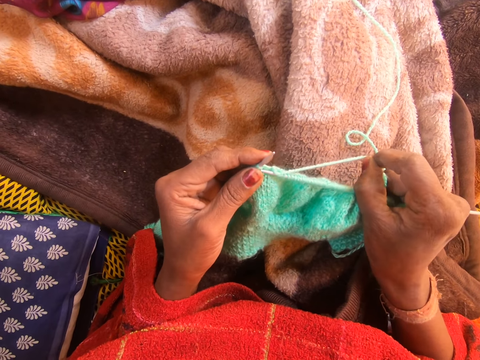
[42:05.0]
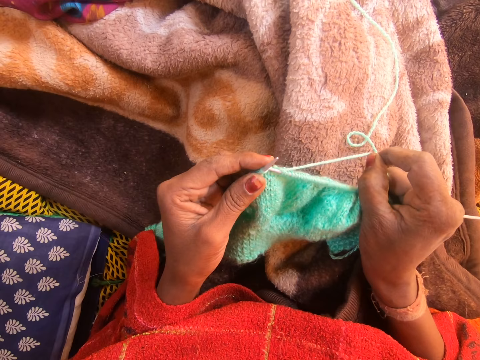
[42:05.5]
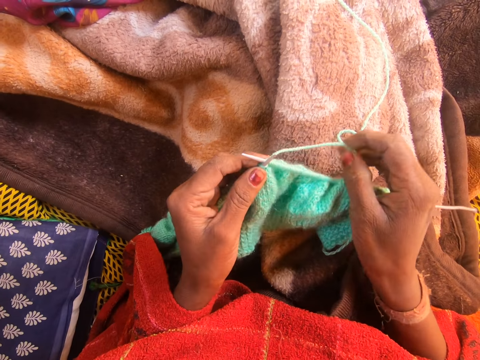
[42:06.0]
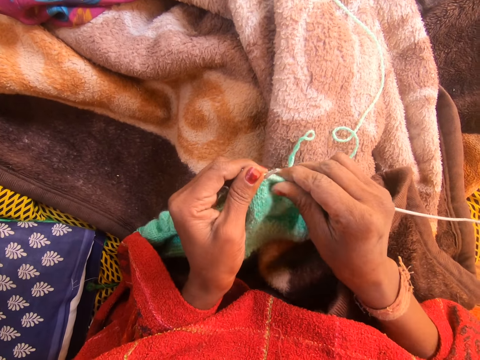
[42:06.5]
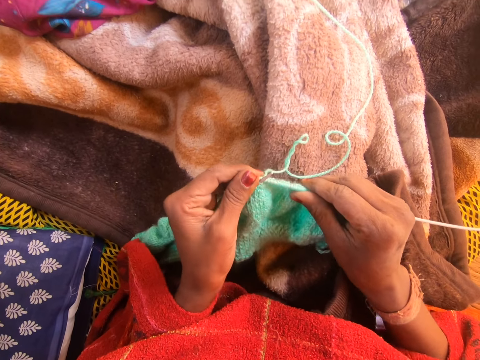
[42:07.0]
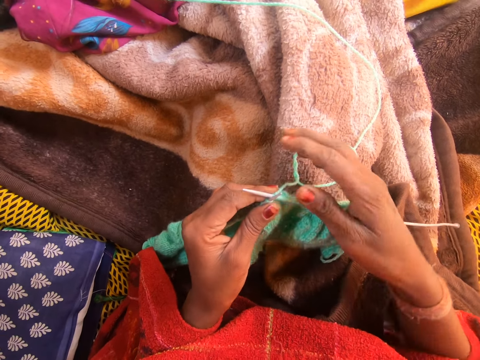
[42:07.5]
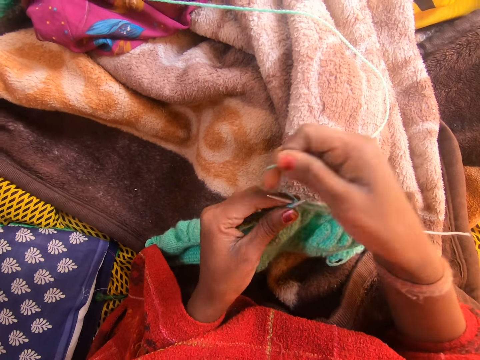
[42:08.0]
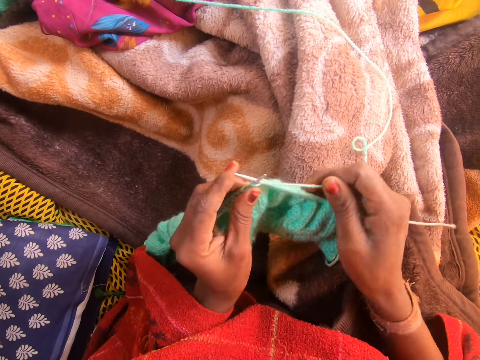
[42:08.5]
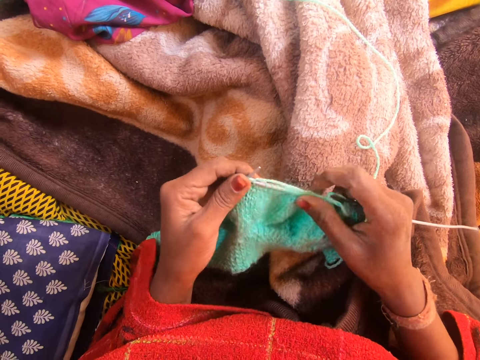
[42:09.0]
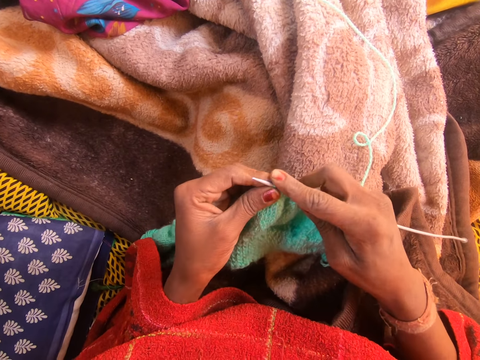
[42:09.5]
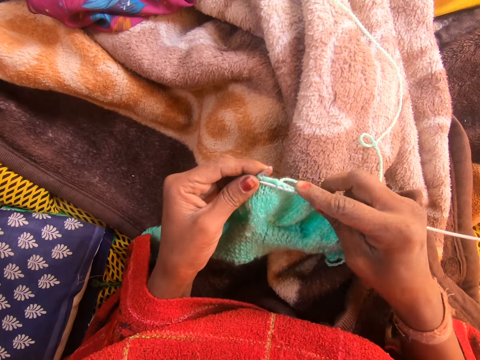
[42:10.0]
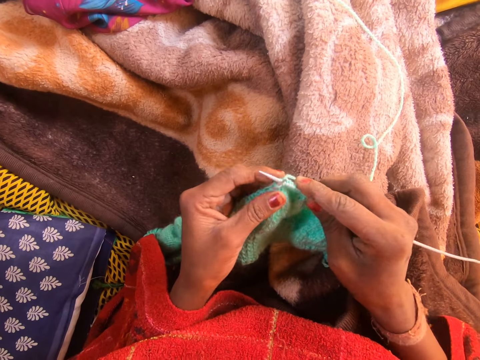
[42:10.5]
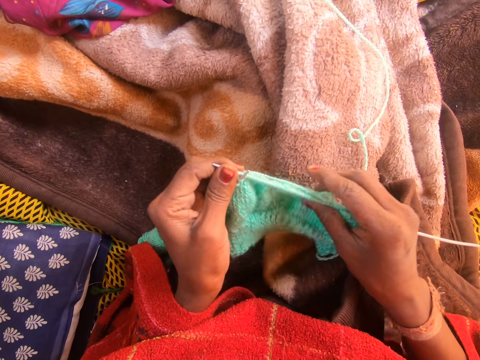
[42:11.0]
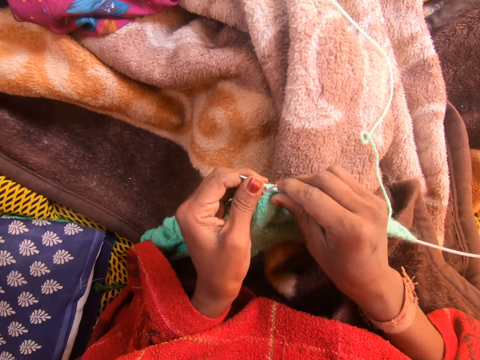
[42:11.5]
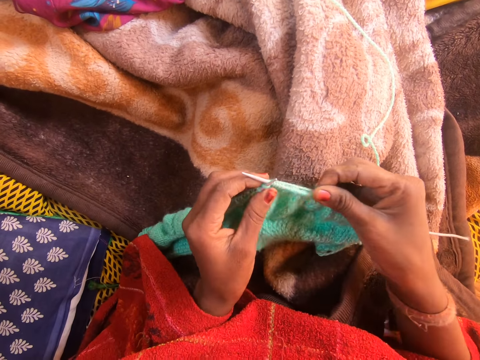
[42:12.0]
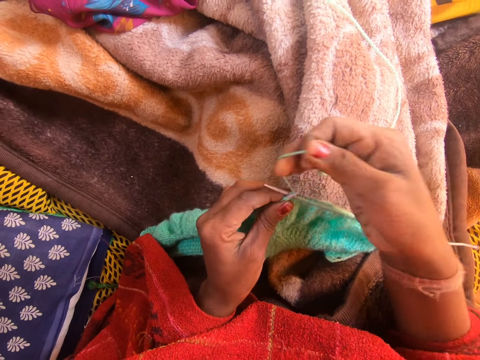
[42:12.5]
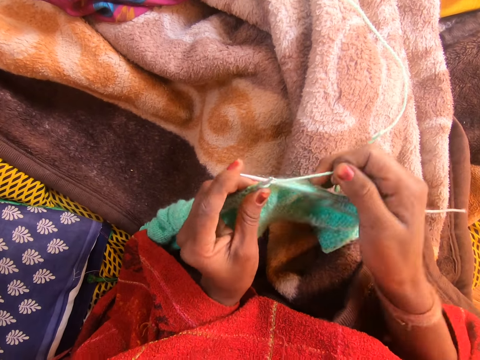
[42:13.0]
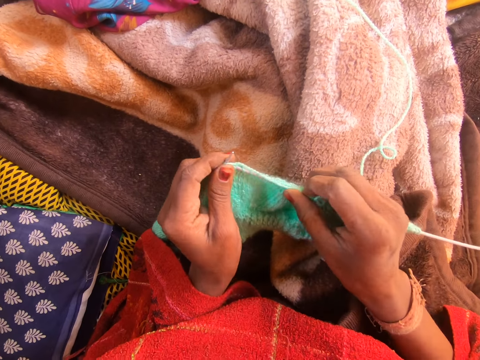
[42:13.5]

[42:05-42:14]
The camera wearer adjusts the knitted yarn in the knitting needle with her right hand. She knits the yarn in the knitting needle with both hands.

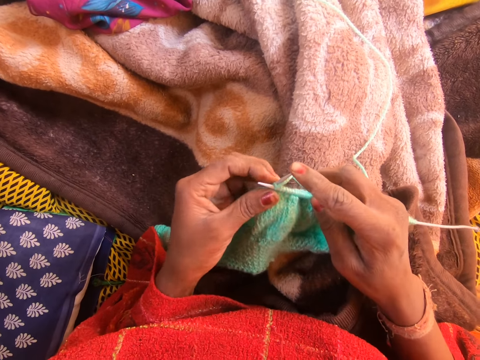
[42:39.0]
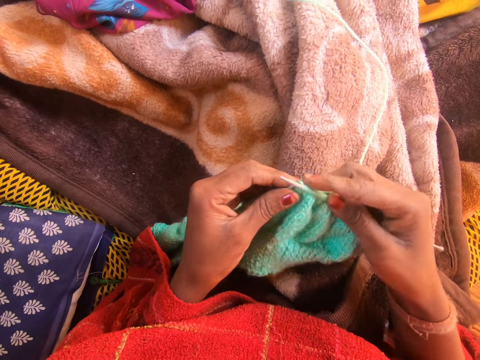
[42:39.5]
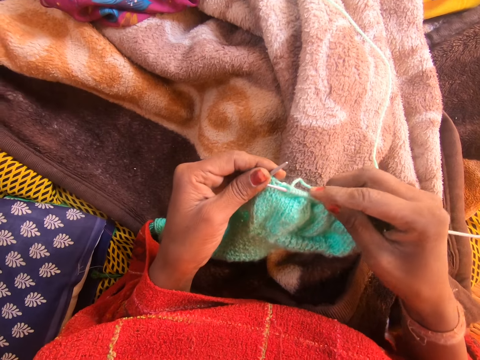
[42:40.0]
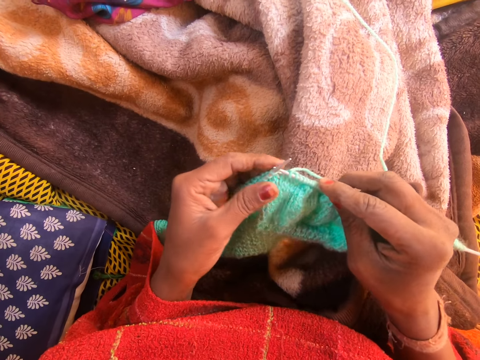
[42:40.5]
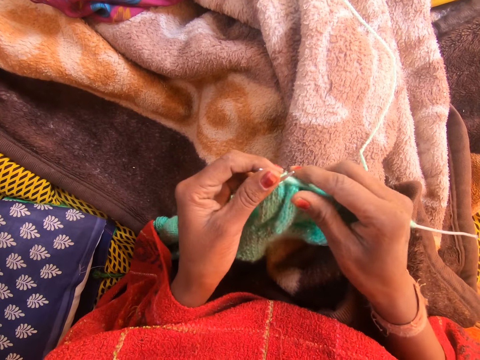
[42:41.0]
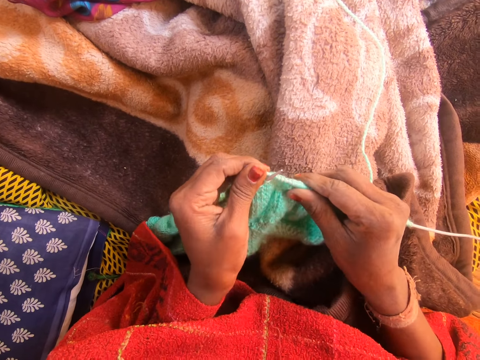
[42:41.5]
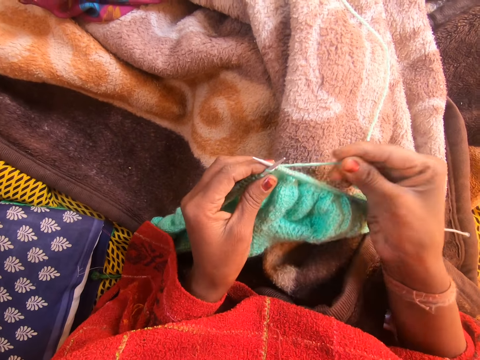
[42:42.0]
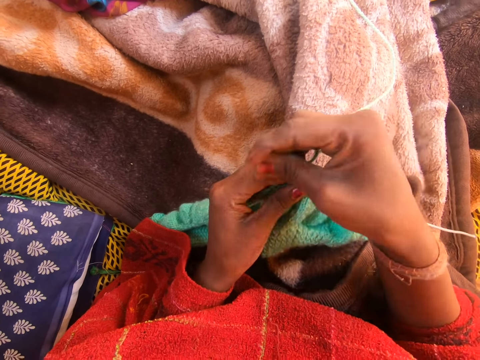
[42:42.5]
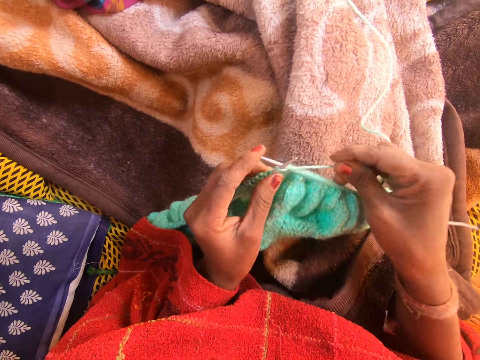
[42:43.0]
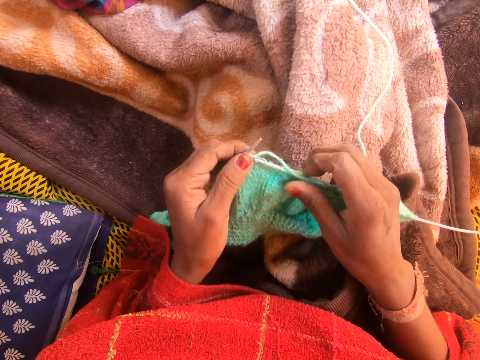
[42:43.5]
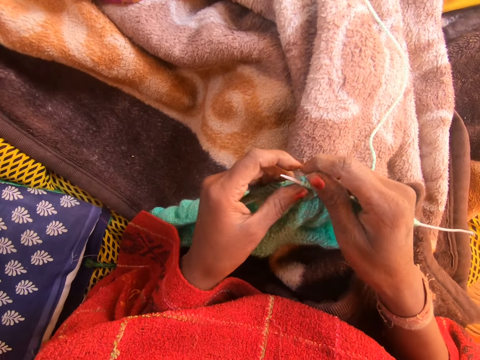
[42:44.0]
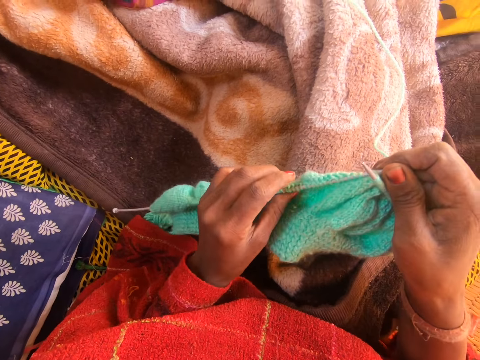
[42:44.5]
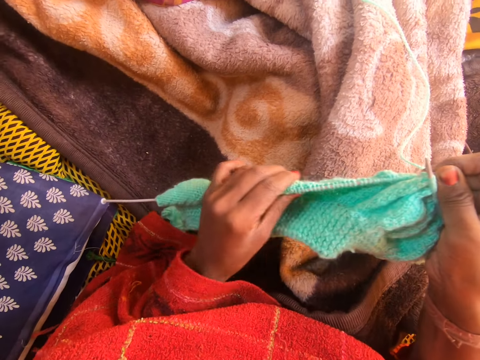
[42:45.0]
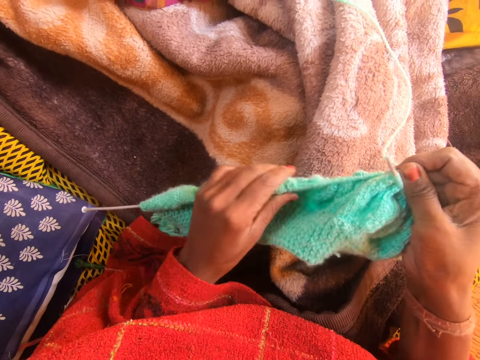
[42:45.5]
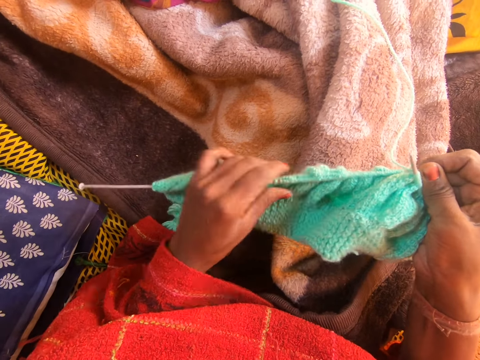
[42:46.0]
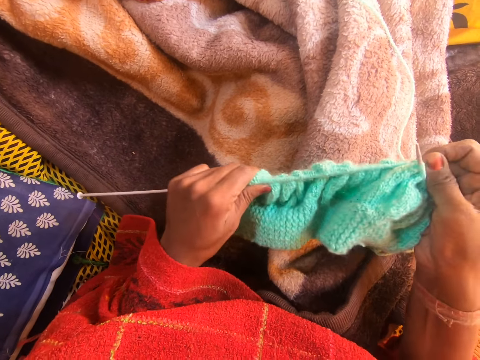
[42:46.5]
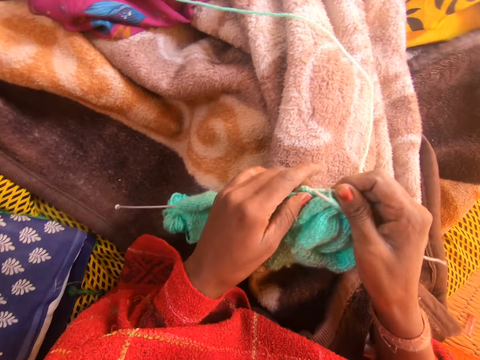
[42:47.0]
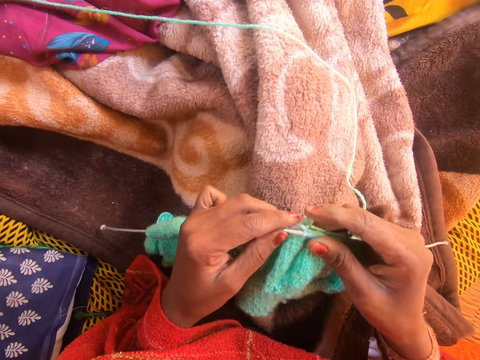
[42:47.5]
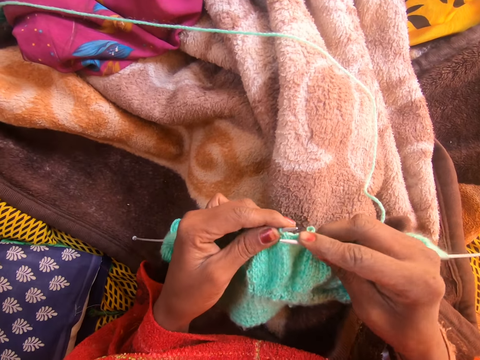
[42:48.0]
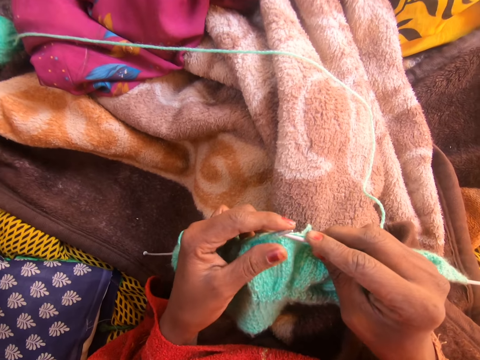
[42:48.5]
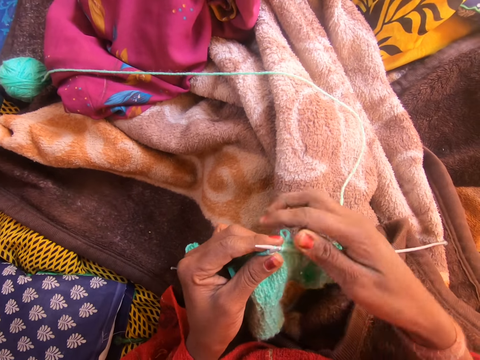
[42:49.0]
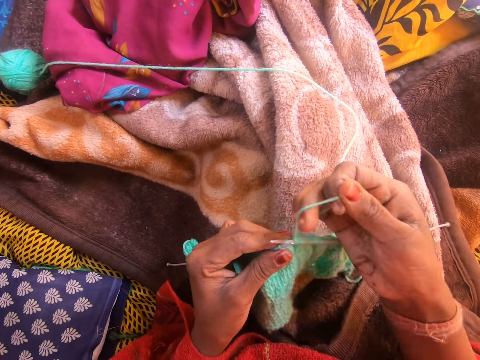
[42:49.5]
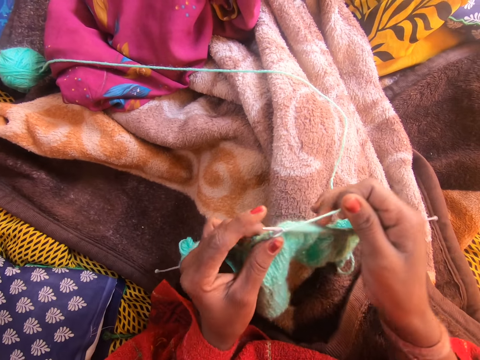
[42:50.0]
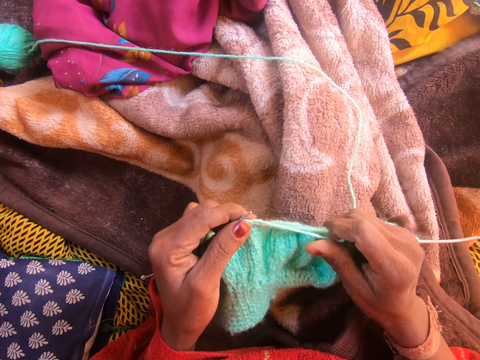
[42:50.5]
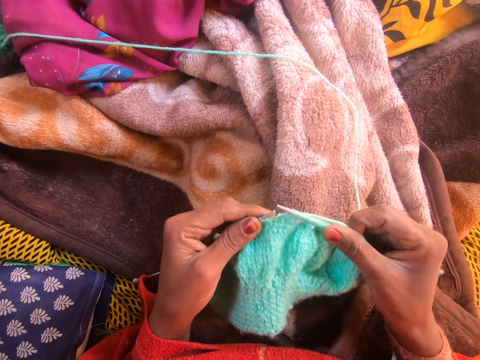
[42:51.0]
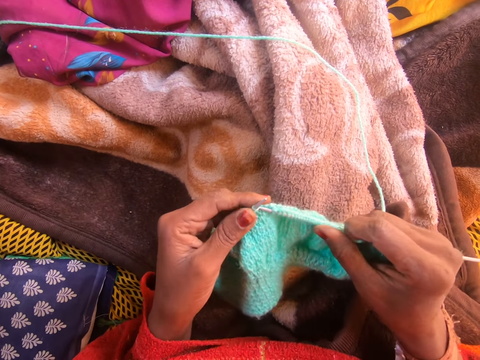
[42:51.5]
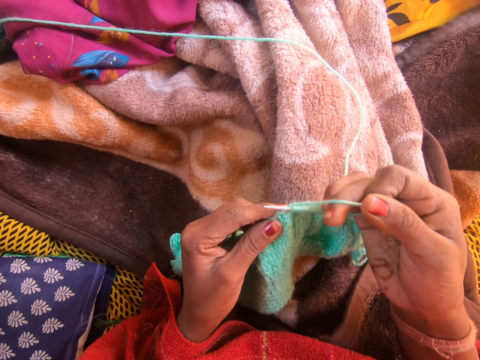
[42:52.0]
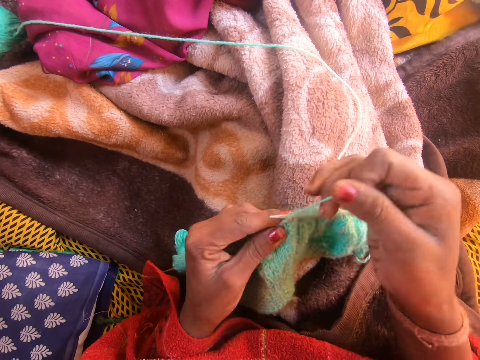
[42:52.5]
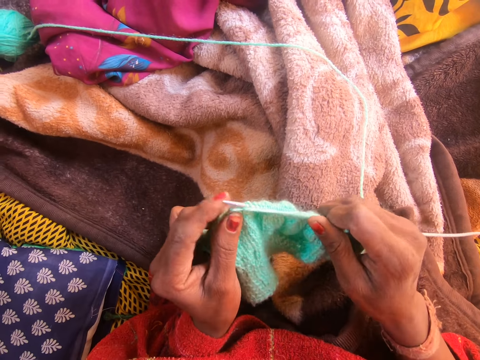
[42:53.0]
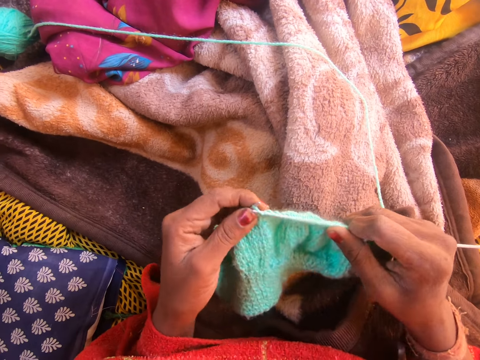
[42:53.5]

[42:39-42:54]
The camera wearer adjusts the knitted yarn in the knitting needle with her right hand. She adjusts the knitted yarn in the knitting needle with her left hand. She strengthens the fabric in the room. She knits the yarn in the knitting needle with both hands.

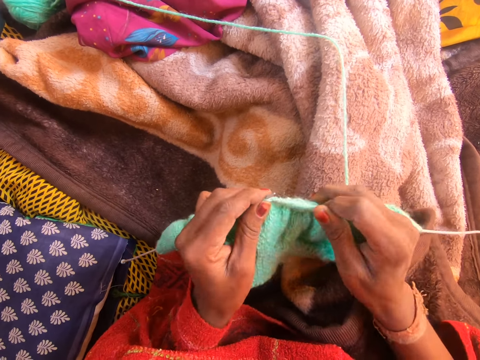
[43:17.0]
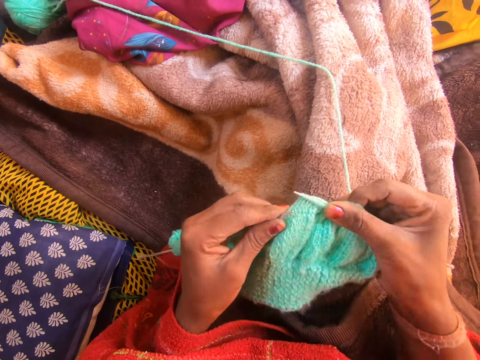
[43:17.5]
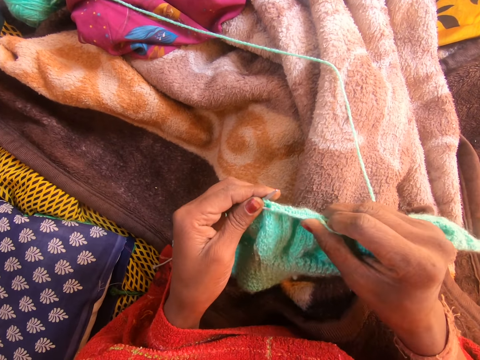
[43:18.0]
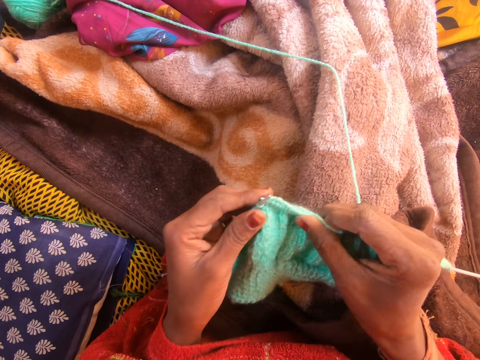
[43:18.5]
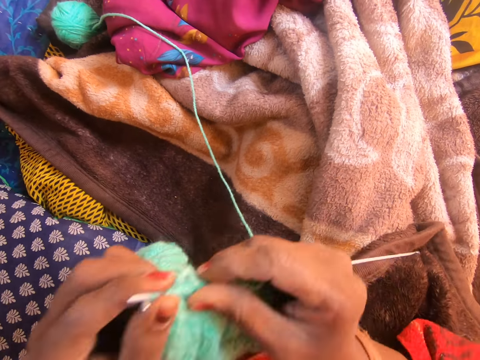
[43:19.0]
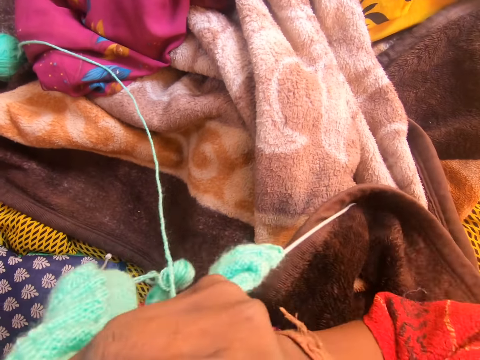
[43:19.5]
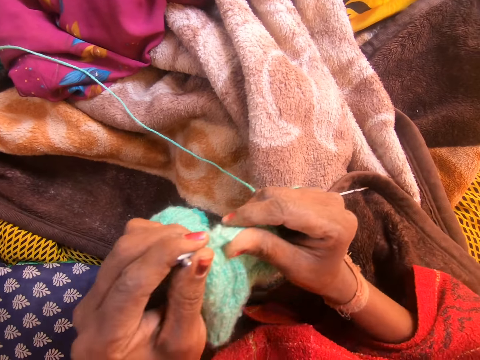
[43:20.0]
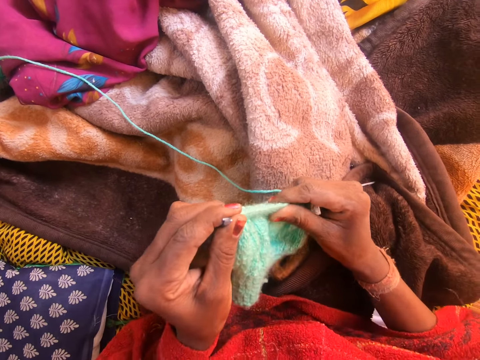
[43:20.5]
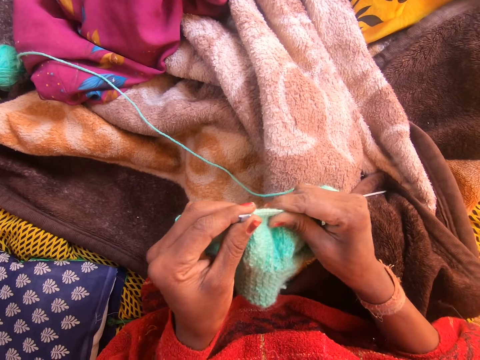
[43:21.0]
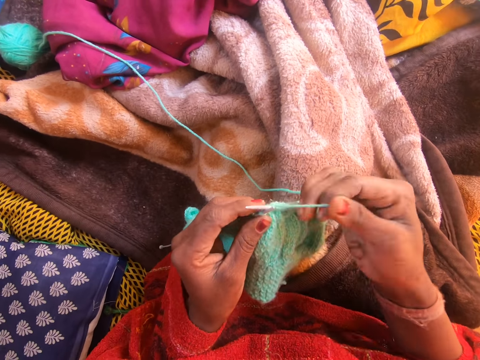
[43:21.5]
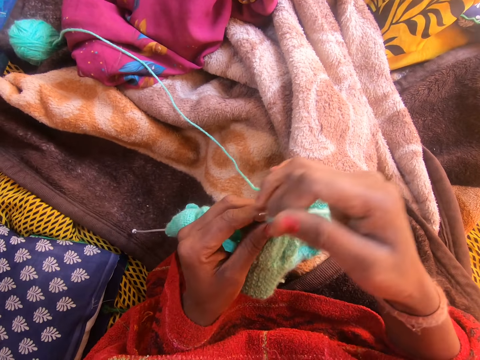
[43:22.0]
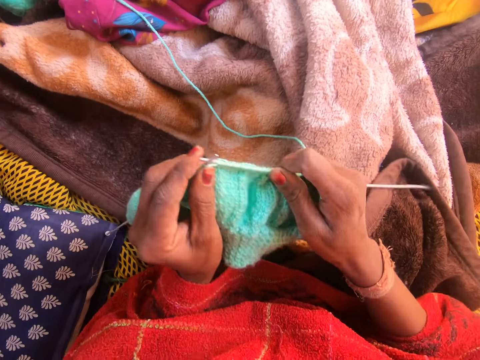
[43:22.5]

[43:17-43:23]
The camera wearer raises the knitted yarn toward her face with both hands. She lowers the knitted yarn with both hands. She adjusts the knitted yarn in the knitting needle with her right hand.
